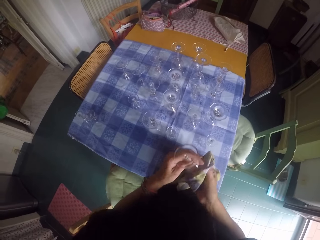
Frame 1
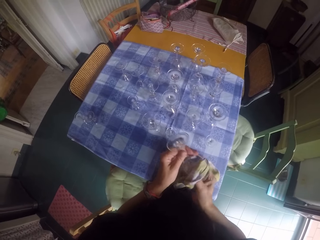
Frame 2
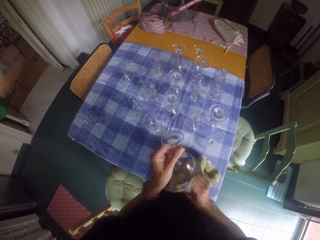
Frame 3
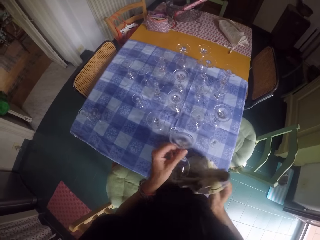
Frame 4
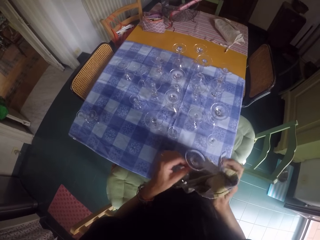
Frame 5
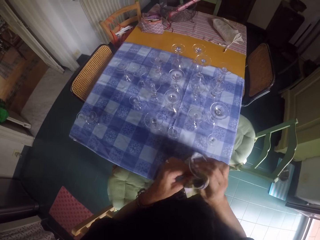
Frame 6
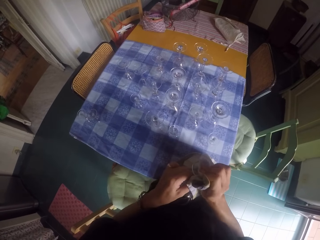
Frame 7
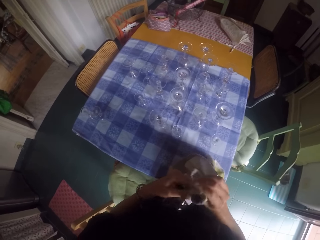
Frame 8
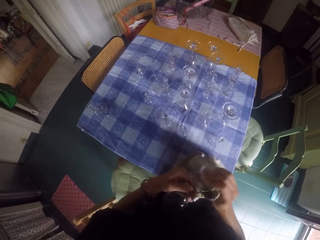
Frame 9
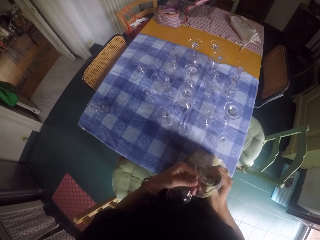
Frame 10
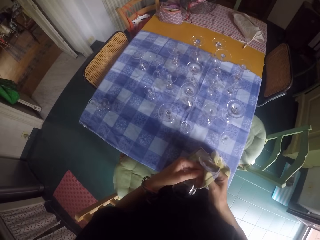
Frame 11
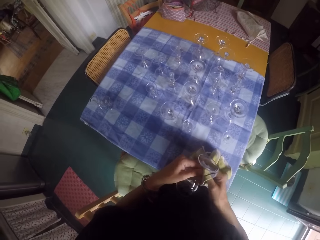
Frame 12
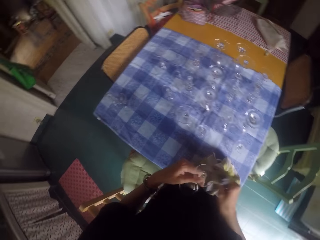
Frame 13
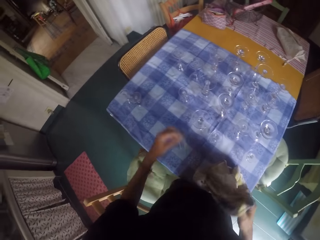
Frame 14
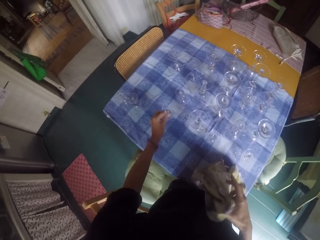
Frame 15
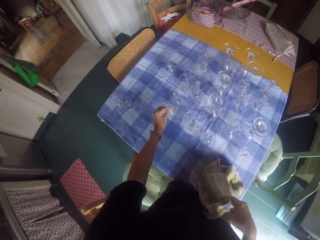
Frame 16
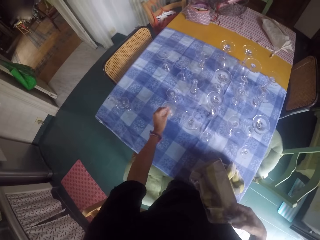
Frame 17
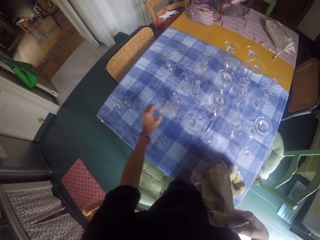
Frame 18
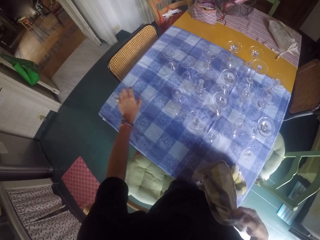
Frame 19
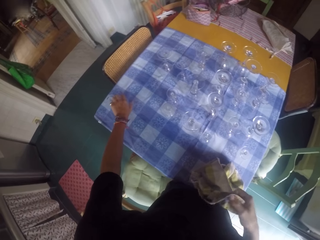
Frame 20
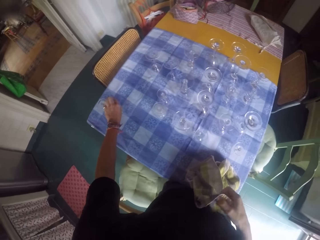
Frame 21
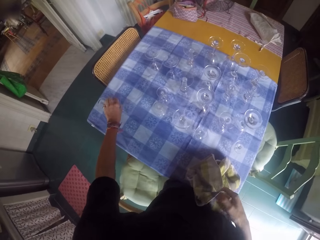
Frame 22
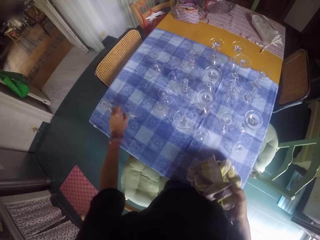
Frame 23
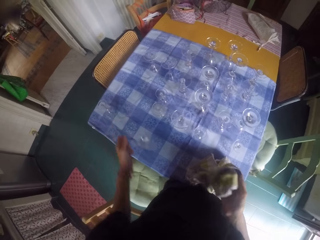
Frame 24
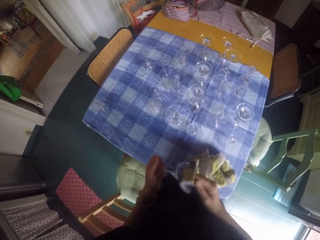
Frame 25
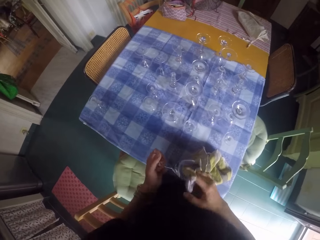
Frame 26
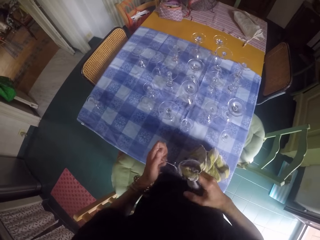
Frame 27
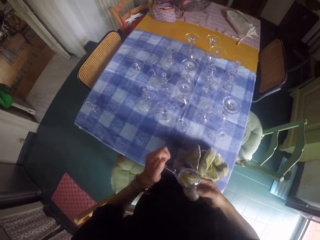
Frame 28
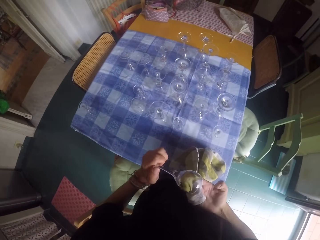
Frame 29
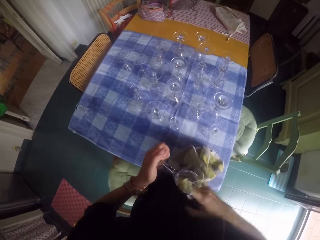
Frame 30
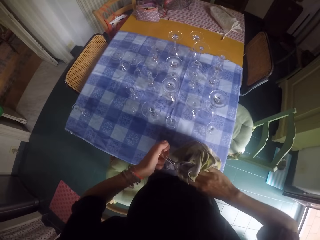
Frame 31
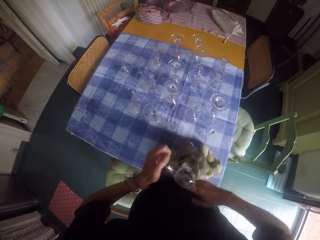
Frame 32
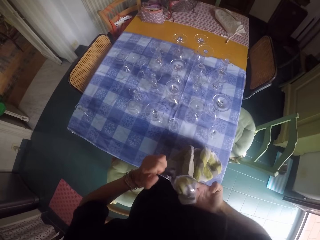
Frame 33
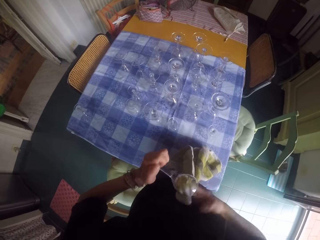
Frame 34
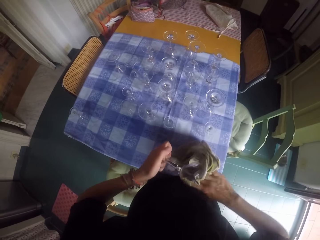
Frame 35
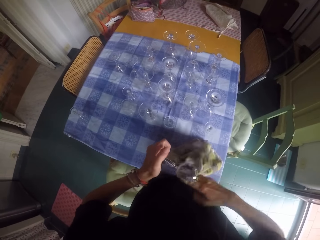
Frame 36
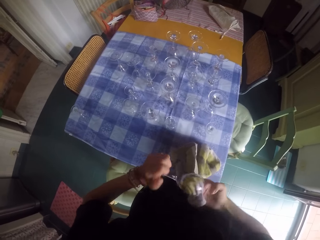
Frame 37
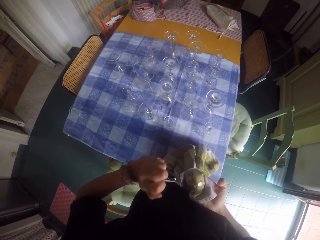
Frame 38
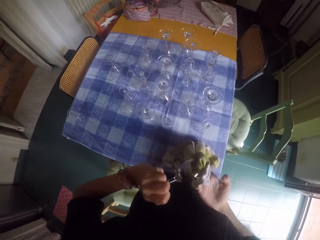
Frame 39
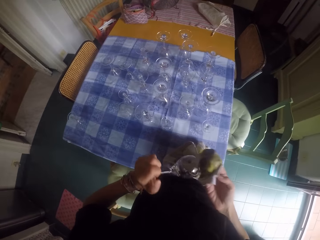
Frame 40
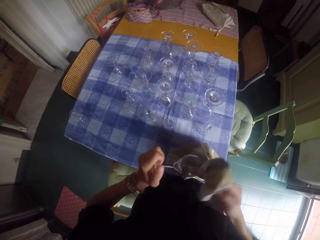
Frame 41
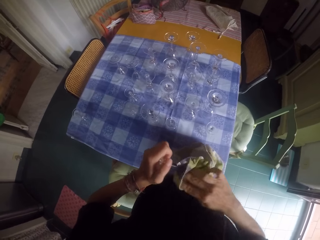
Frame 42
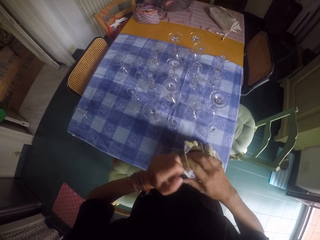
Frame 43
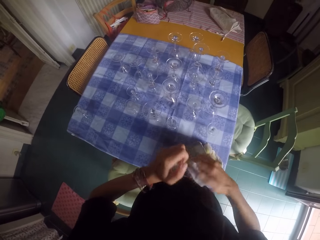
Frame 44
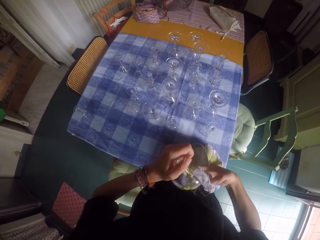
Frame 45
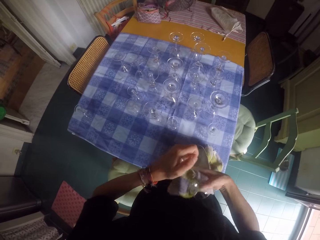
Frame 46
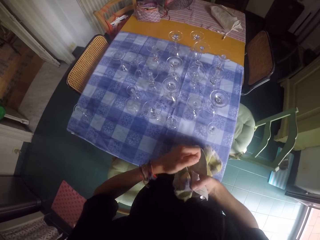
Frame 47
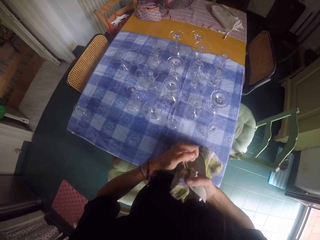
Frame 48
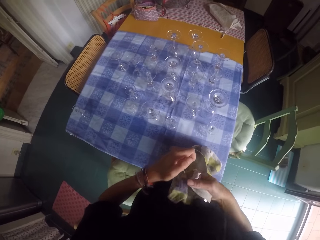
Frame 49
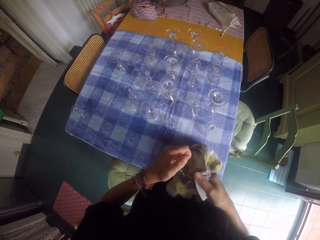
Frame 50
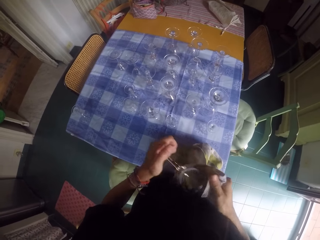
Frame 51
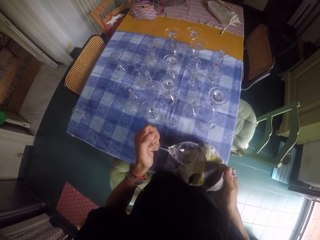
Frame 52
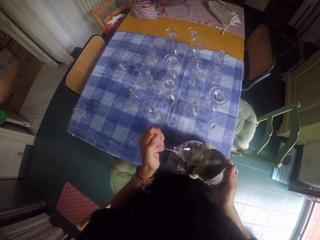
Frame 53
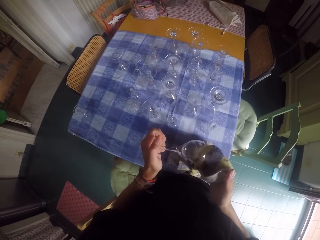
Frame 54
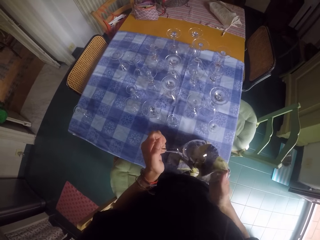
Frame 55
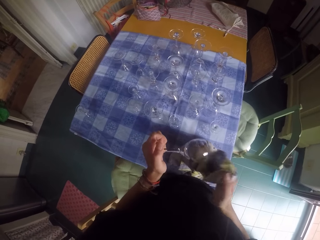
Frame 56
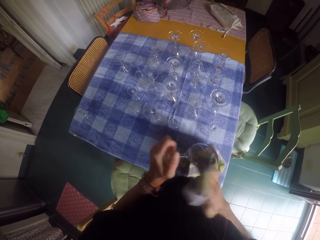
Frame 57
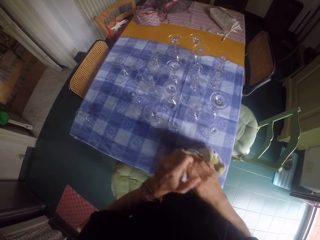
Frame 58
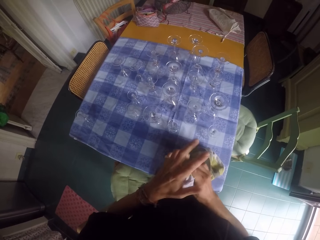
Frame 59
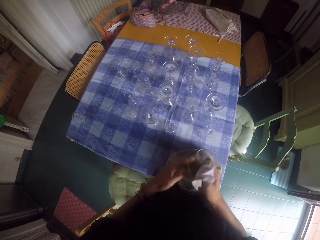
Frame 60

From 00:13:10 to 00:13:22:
The camera wearer places a wine glass on the table. They pick another wine glass from the table and wipe the wine glass with a glass towel.

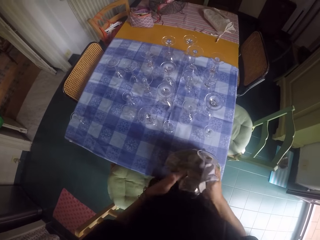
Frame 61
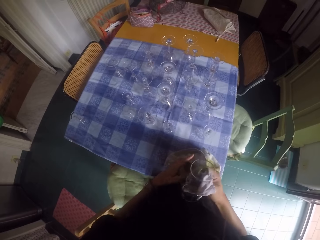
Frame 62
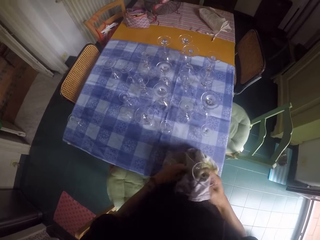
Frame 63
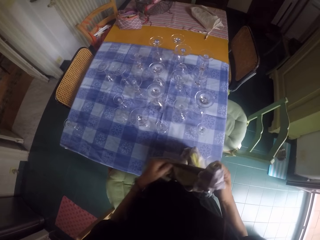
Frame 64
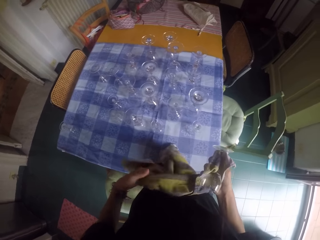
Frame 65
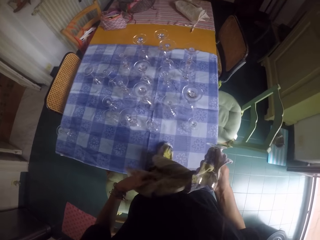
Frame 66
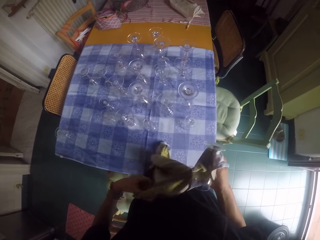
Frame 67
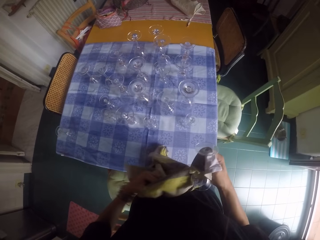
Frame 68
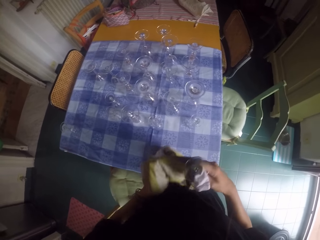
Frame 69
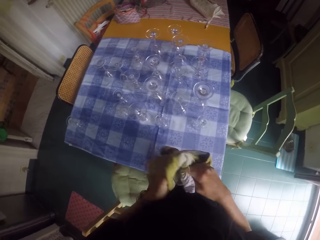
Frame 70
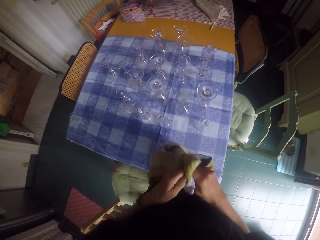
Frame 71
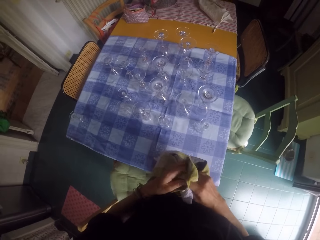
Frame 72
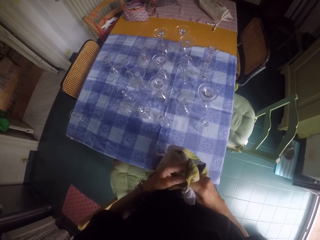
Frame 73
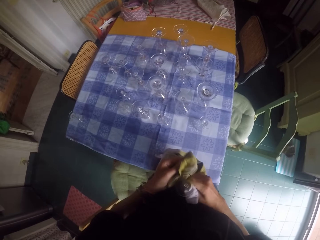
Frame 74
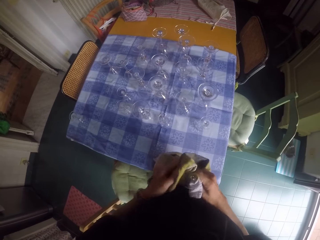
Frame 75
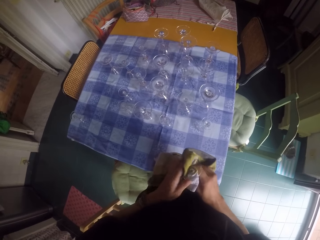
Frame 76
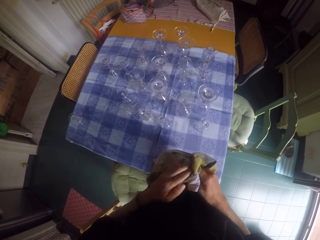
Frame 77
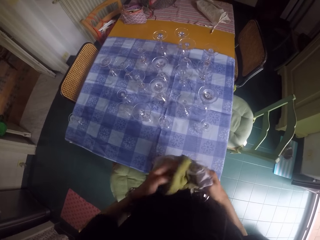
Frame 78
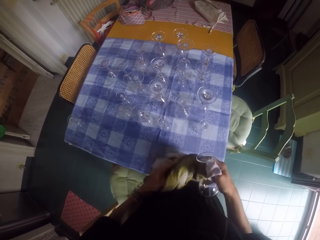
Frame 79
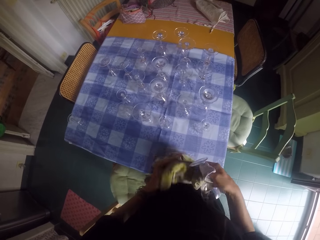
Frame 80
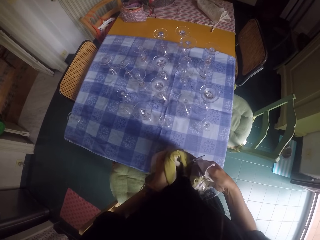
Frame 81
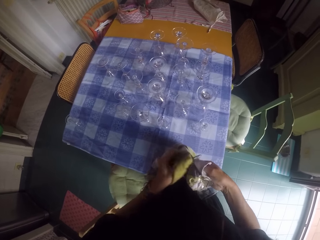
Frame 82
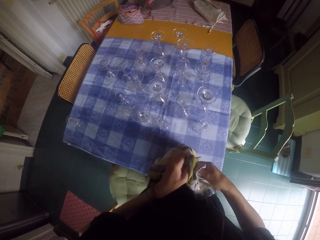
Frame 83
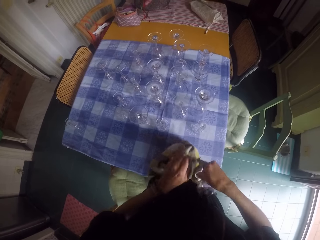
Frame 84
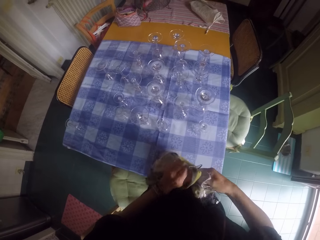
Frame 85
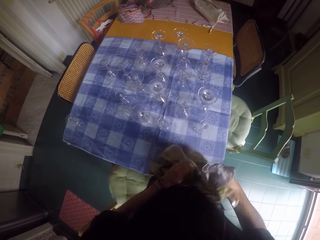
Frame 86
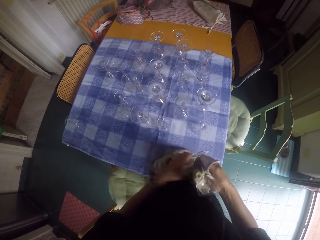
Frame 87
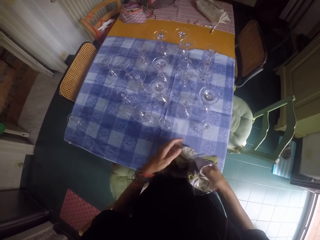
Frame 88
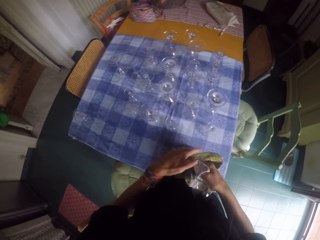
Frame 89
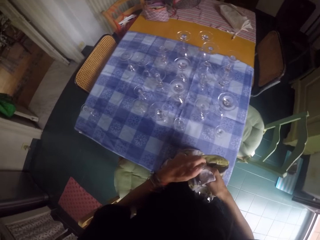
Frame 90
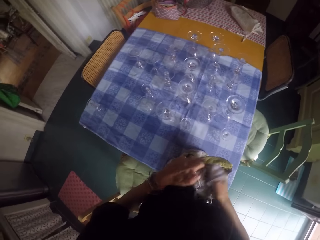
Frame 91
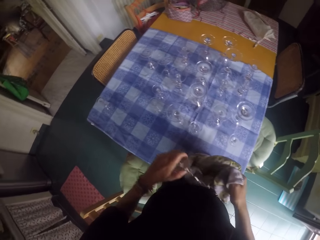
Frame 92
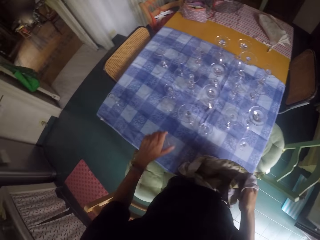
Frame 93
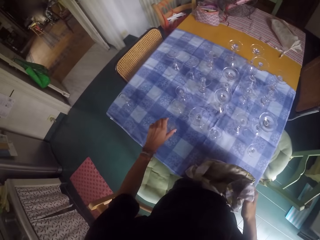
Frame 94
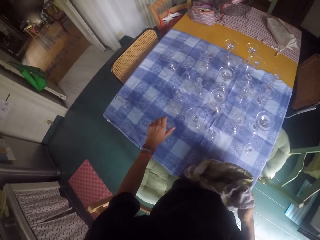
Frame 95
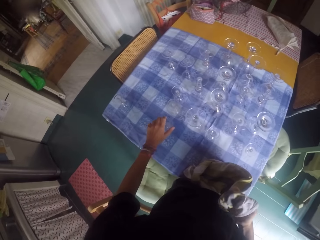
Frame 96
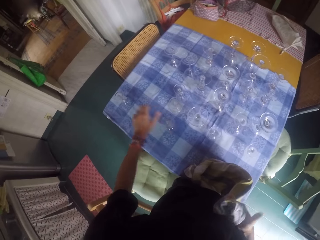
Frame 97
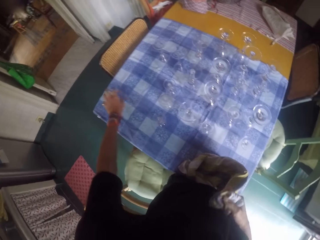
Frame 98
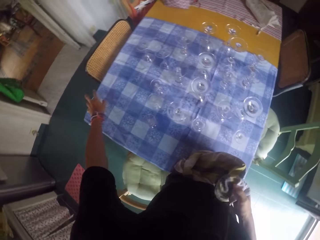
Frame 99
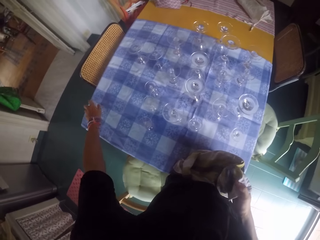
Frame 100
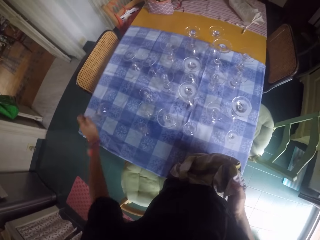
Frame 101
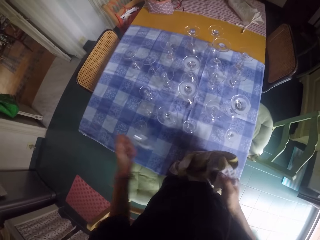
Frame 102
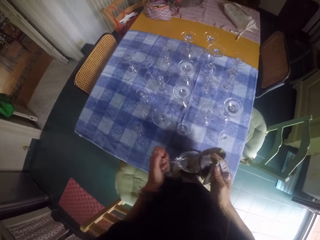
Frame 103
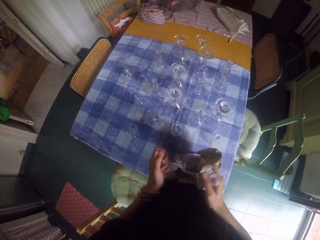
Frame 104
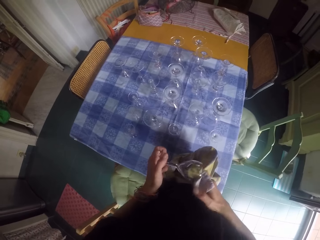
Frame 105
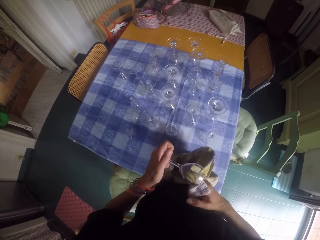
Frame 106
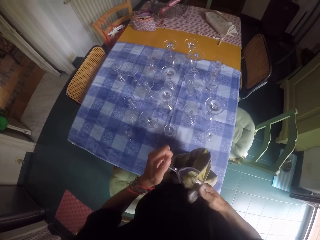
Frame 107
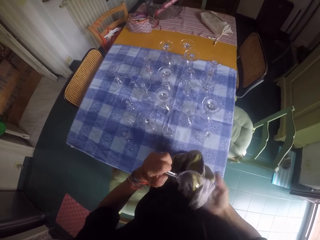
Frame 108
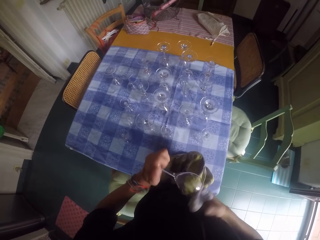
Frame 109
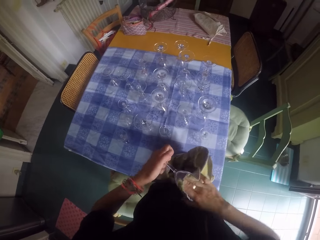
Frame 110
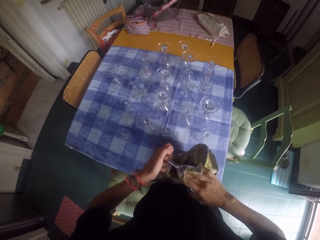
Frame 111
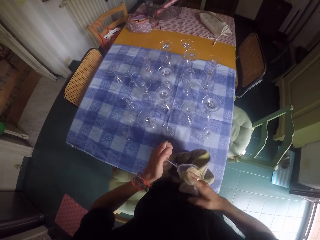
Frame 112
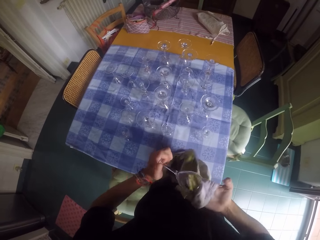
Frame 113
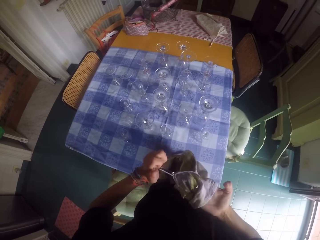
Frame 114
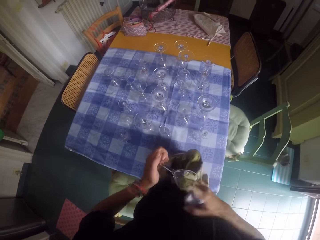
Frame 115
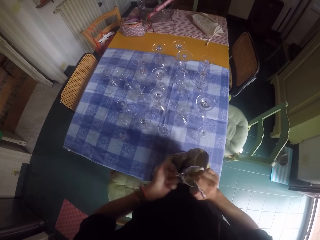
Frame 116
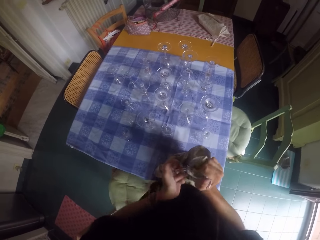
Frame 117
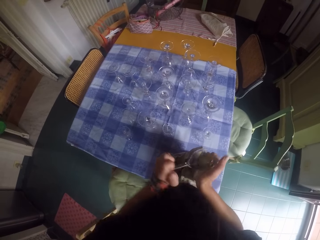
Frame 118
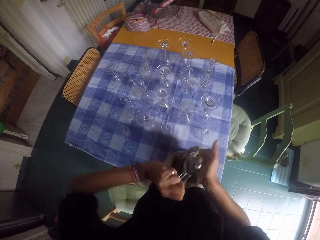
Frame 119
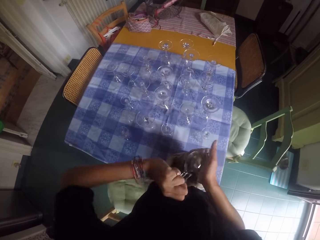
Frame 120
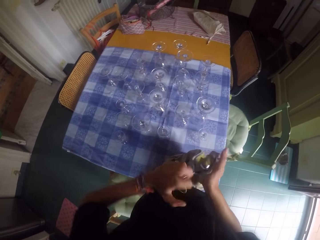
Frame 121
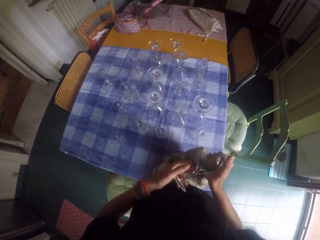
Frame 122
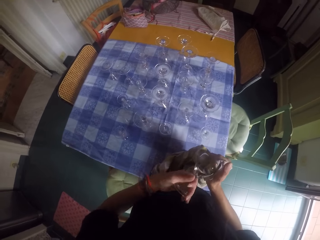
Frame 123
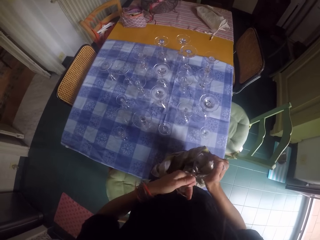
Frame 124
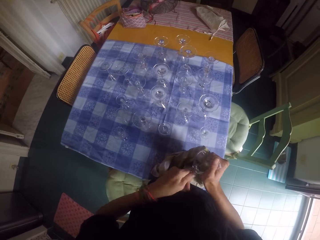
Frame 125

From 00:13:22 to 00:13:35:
The camera wearer places a wine glass on the table. They pick up another wine glass from the table. They clean the glass with a glass cleaning cloth.
